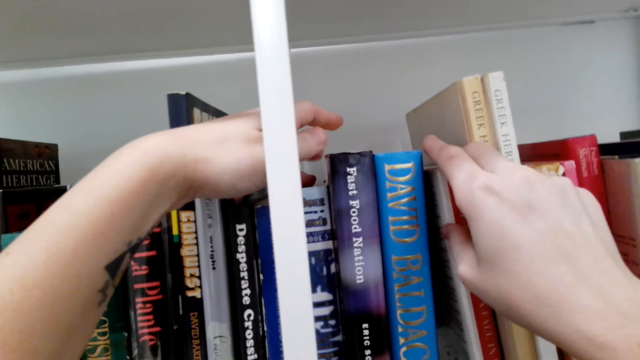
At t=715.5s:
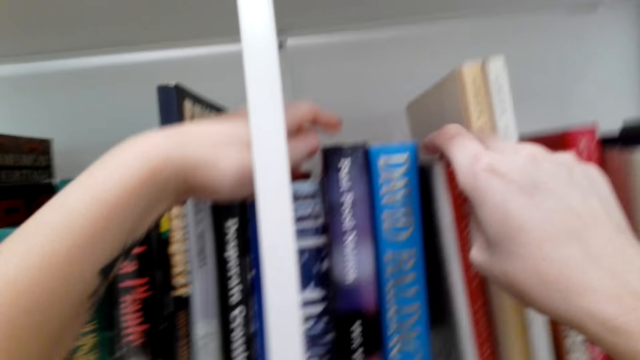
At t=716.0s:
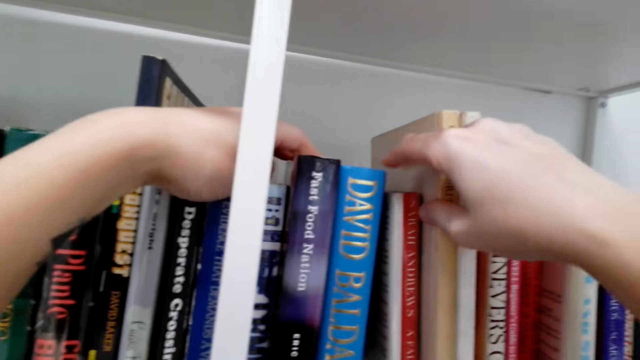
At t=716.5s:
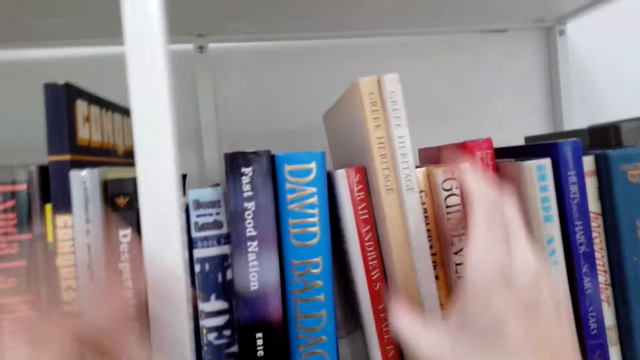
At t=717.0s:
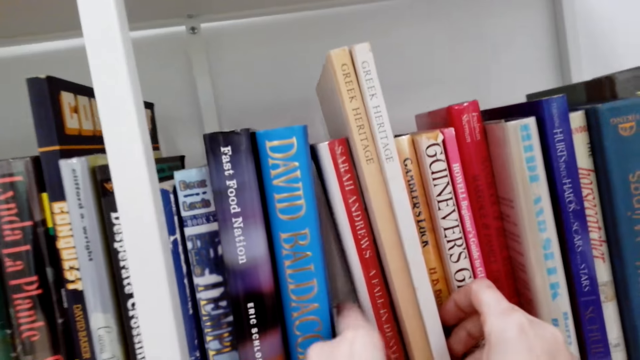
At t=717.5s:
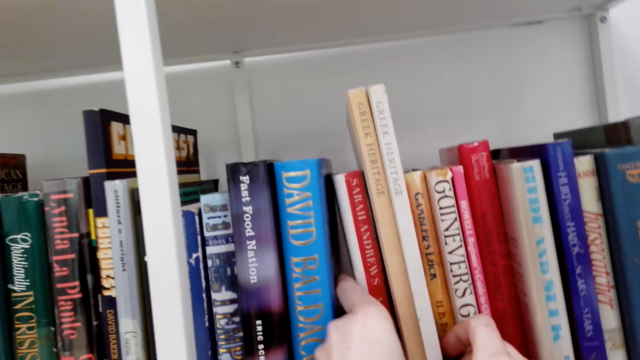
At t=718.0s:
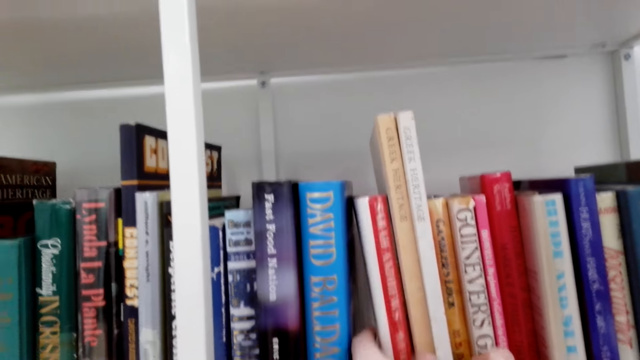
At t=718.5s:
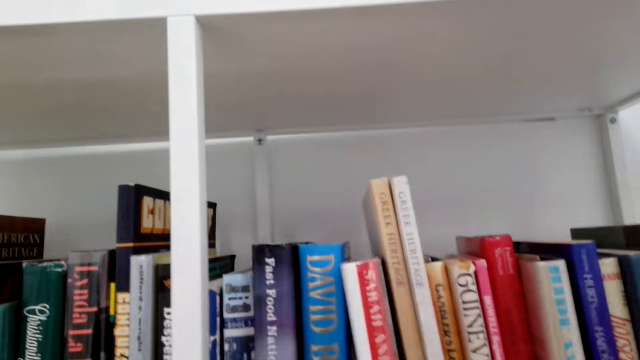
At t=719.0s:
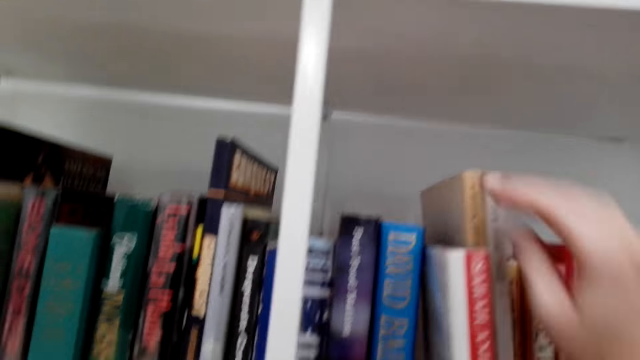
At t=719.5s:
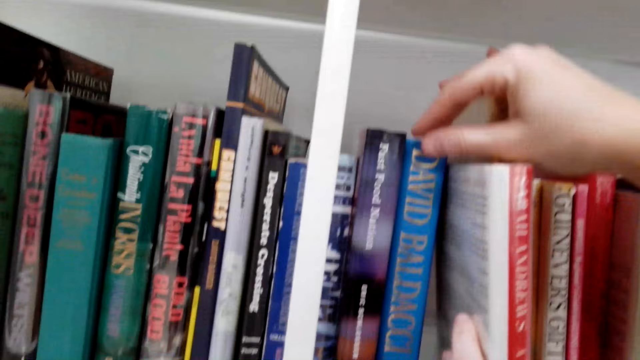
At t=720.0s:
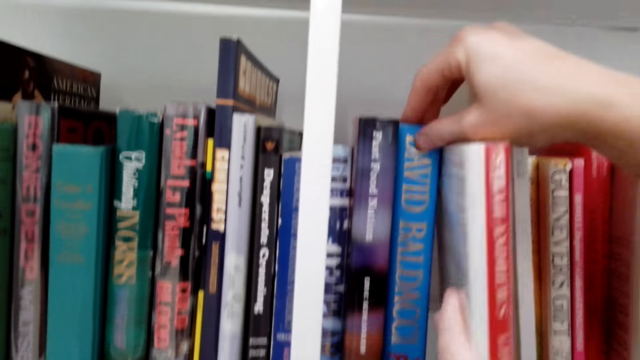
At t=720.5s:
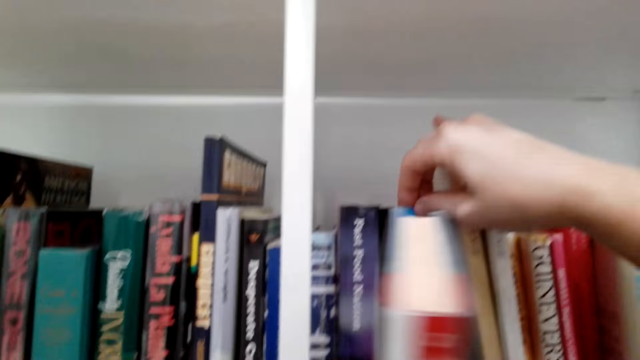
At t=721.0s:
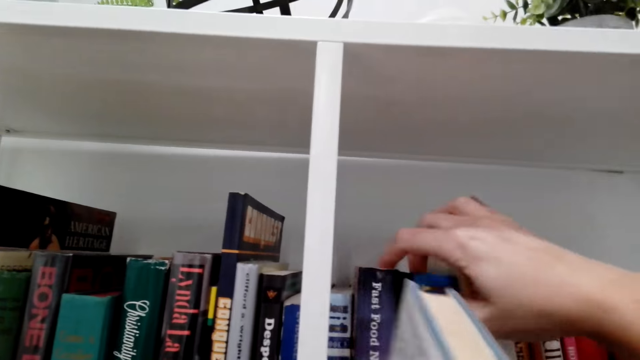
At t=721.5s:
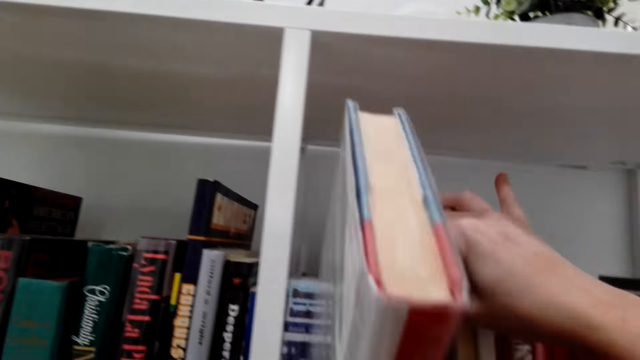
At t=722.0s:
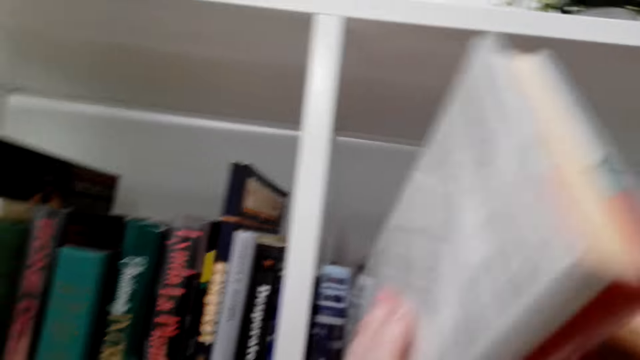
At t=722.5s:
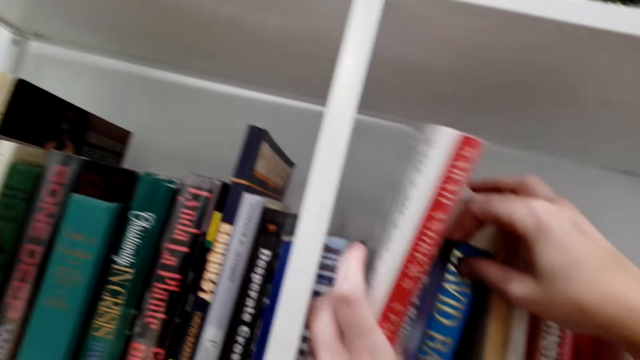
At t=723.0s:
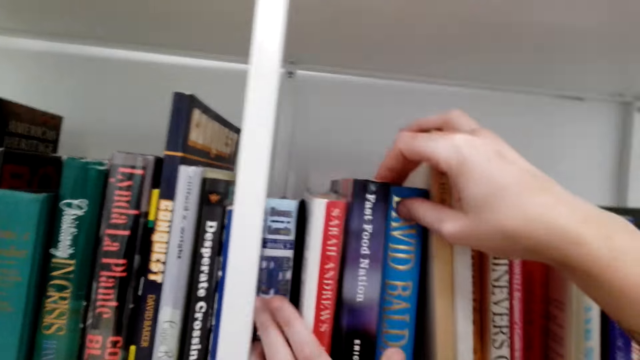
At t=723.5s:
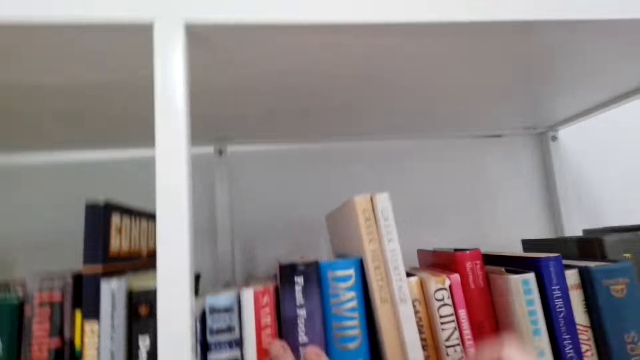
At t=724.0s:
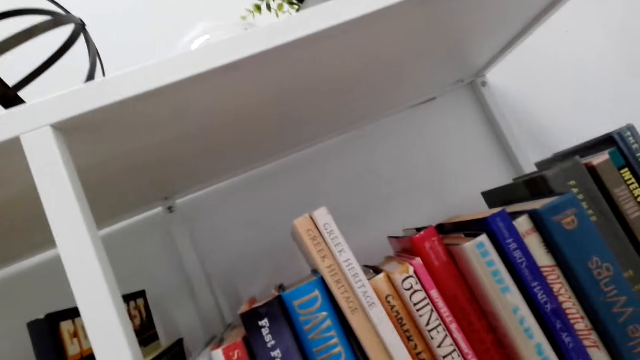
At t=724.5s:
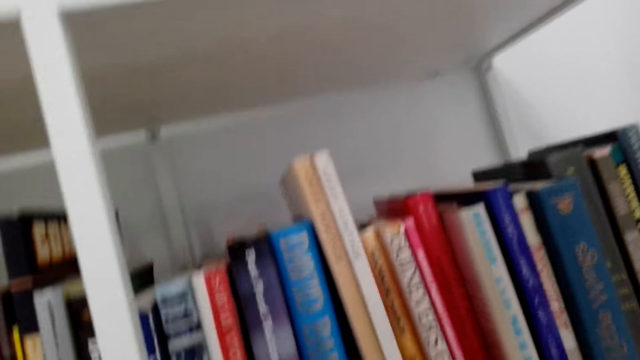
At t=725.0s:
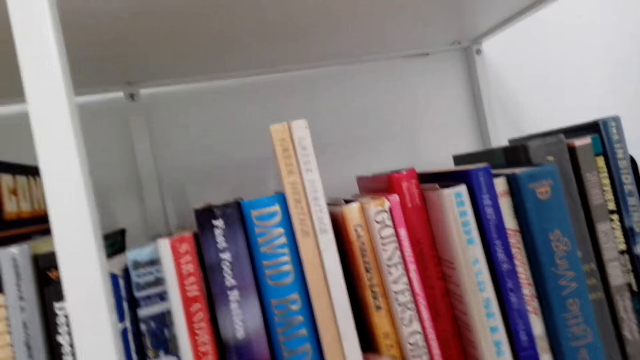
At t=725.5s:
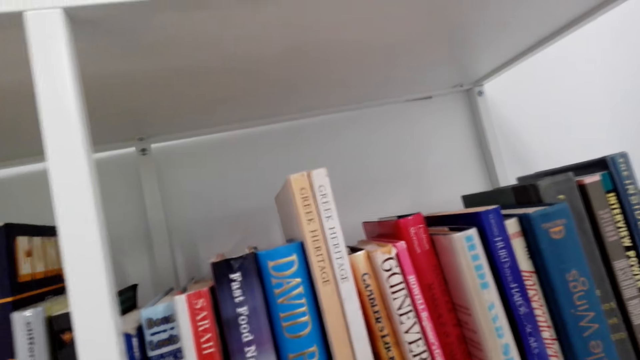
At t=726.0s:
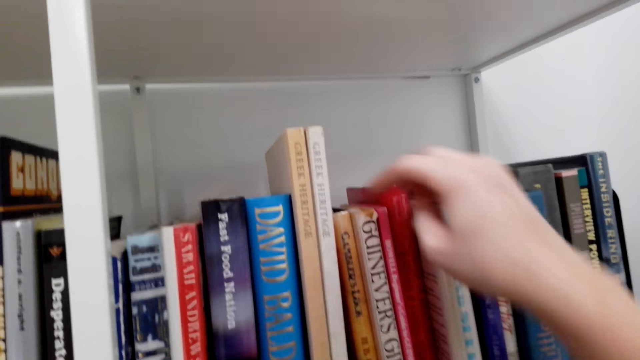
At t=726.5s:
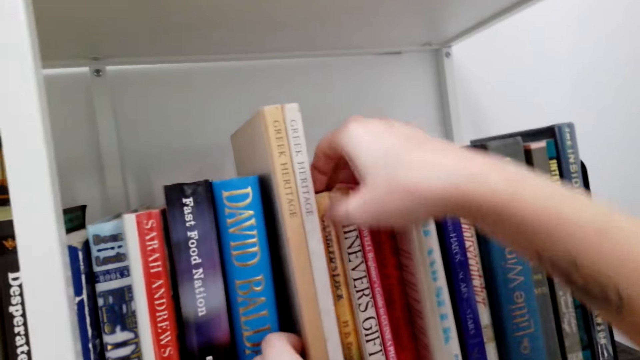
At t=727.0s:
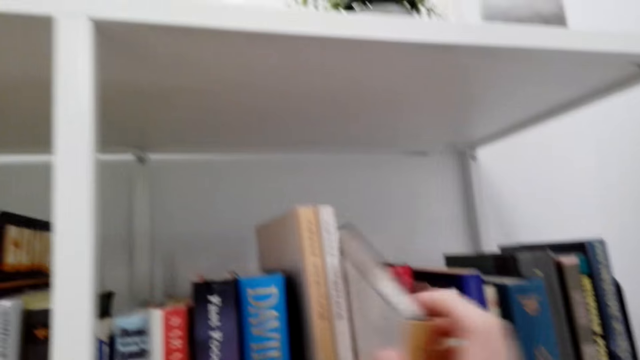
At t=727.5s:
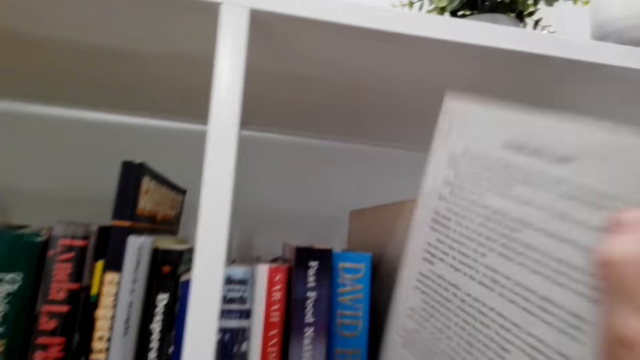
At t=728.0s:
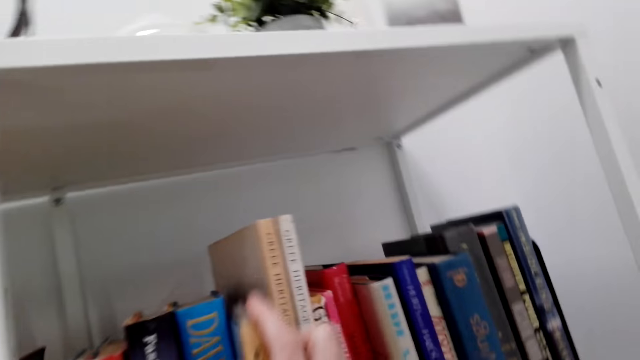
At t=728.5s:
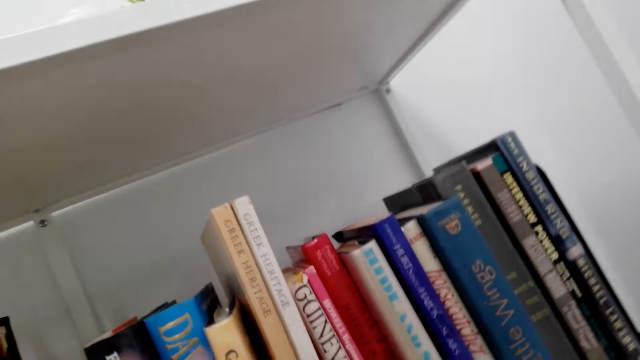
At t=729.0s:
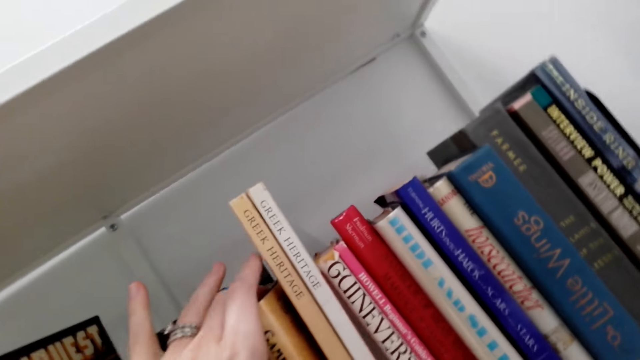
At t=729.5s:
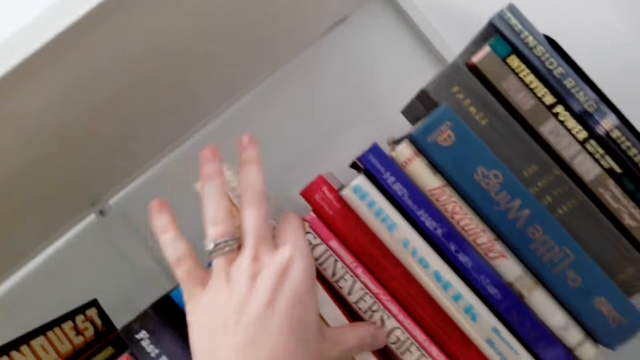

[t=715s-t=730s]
The camera wearer removes a book from the shelf. They put the book in the shelf. They look around and arrange the books in the shelf. They remove a book from the shelf and put the book in the shelf.

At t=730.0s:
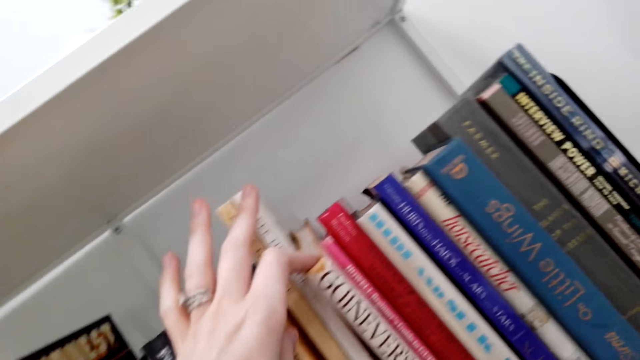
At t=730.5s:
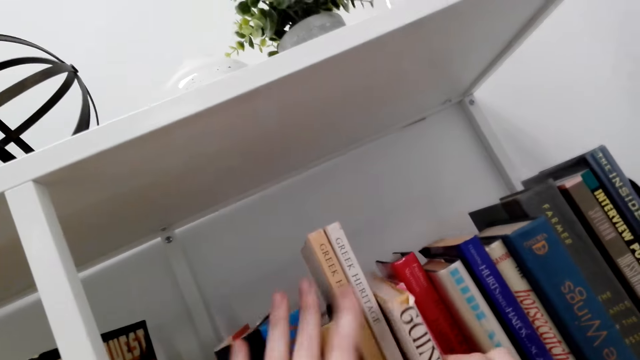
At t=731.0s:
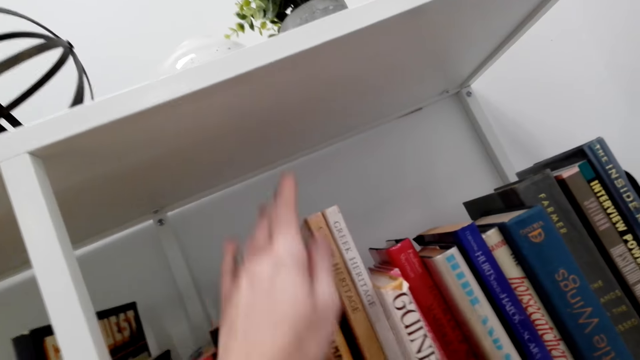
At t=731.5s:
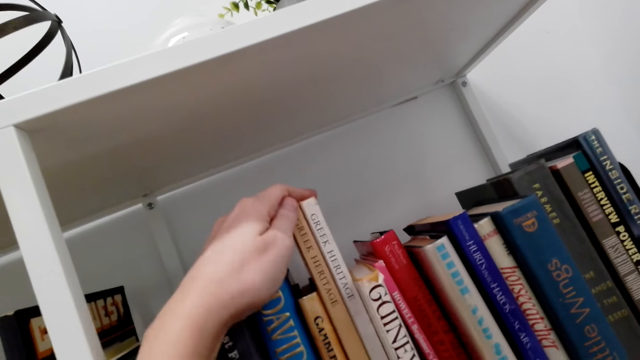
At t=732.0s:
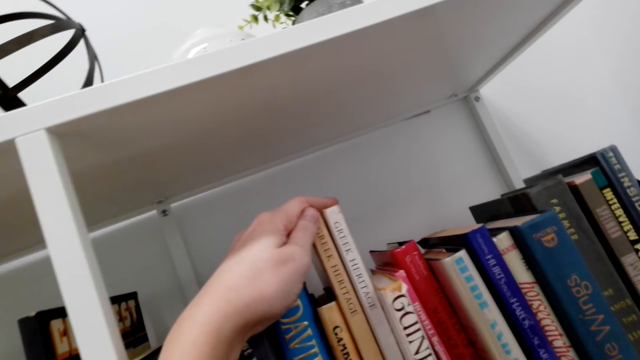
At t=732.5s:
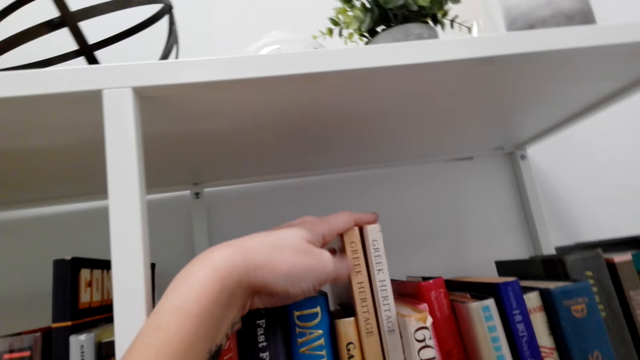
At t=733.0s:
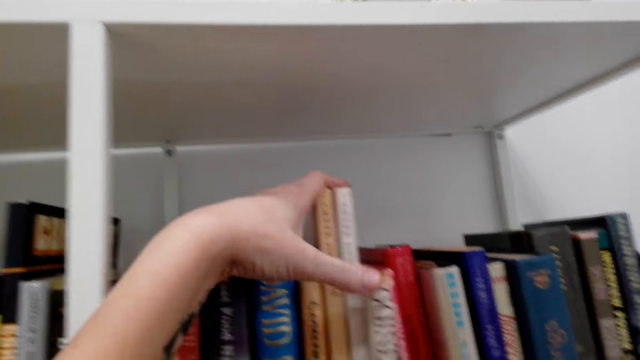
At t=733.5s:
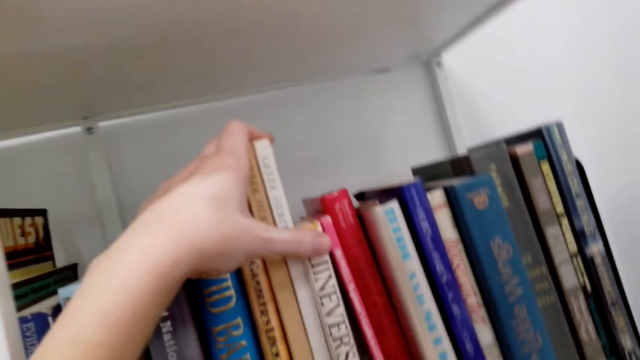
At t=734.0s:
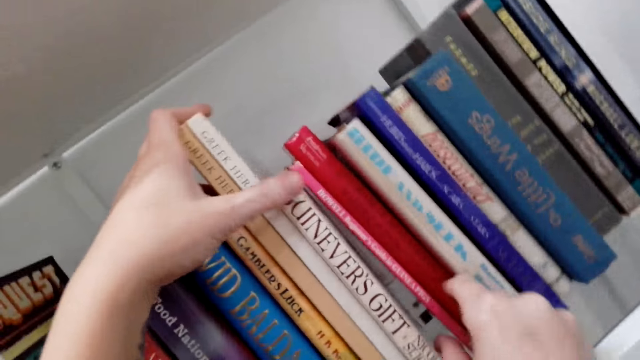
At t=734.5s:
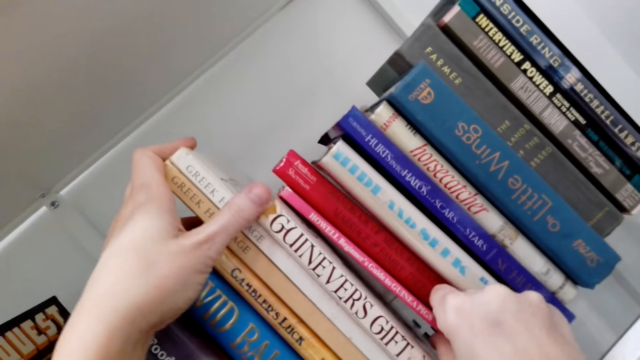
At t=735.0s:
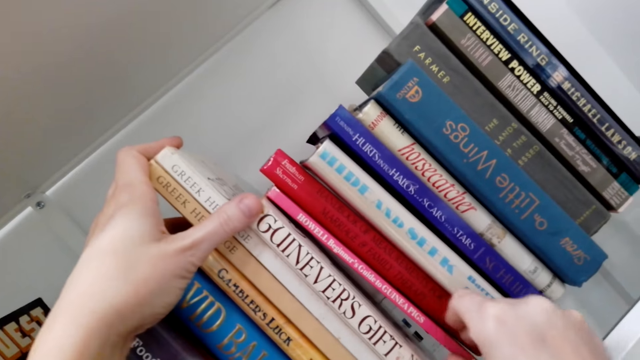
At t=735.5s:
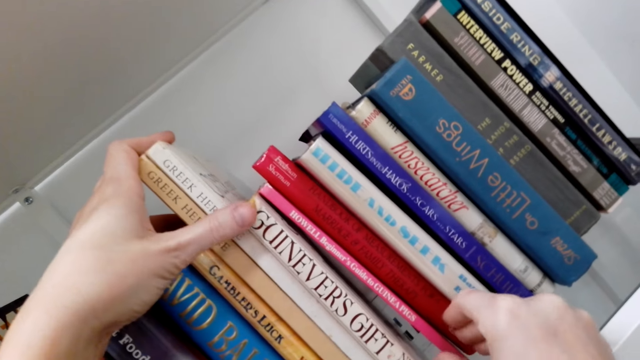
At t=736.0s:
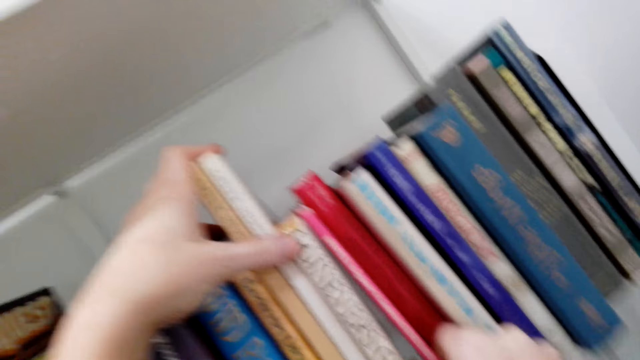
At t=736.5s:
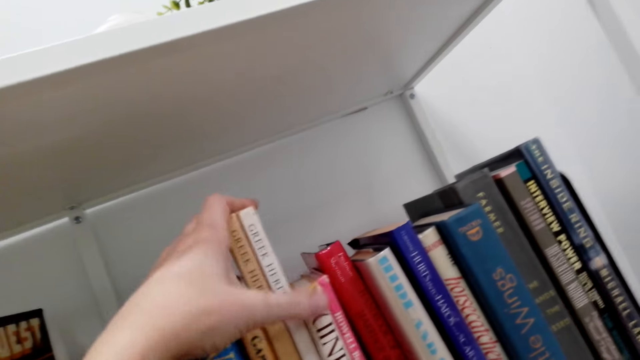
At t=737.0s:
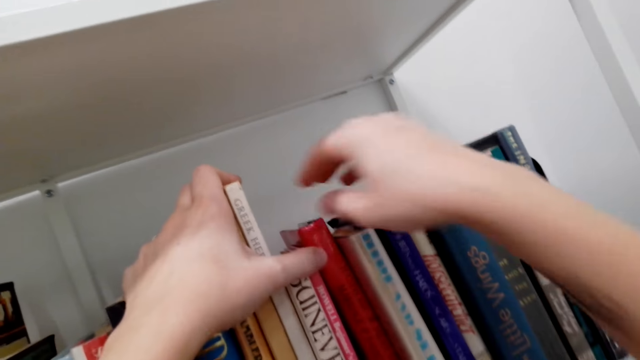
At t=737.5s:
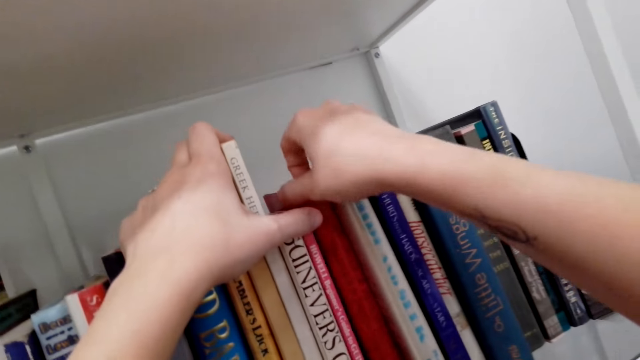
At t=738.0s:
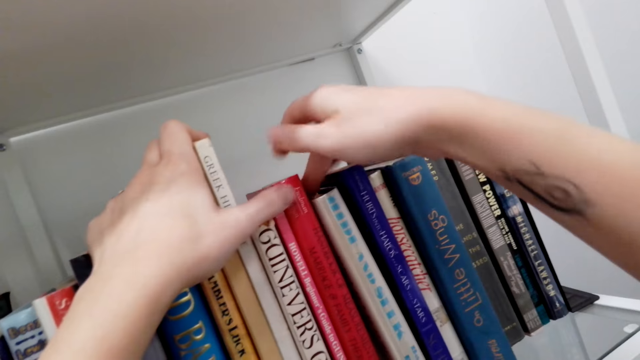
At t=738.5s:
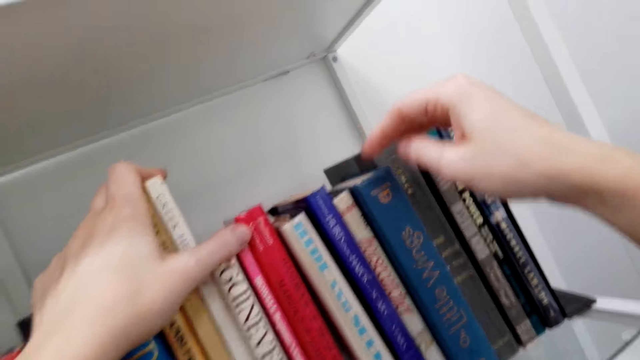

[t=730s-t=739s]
The camera wearer arranges the books in the shelf. They look at the books.
